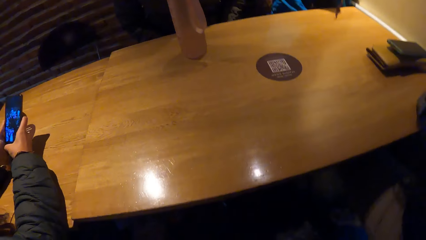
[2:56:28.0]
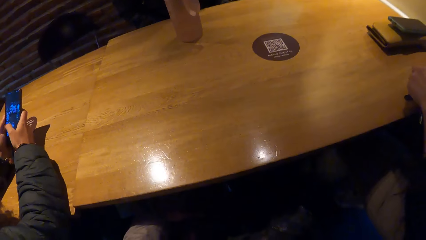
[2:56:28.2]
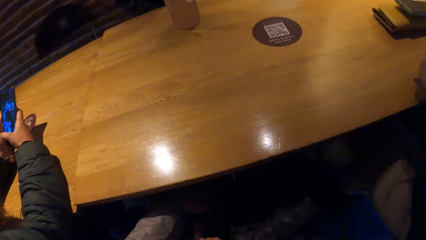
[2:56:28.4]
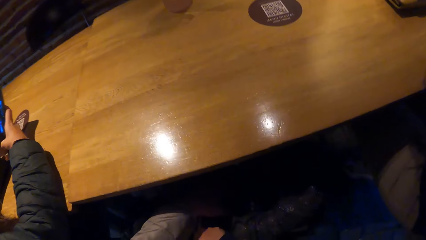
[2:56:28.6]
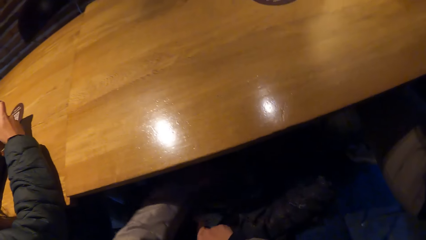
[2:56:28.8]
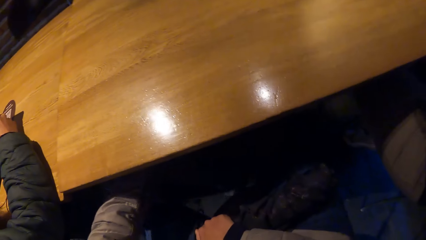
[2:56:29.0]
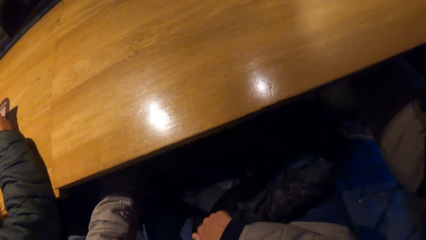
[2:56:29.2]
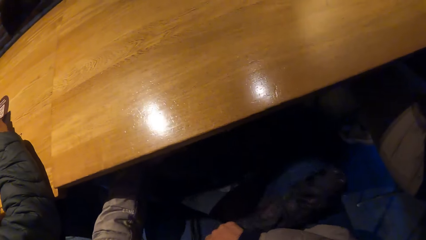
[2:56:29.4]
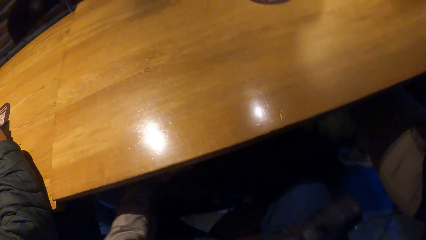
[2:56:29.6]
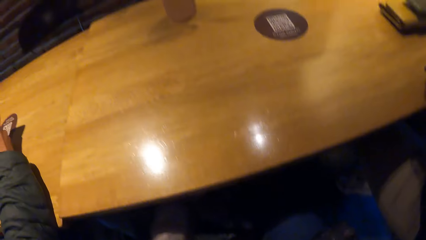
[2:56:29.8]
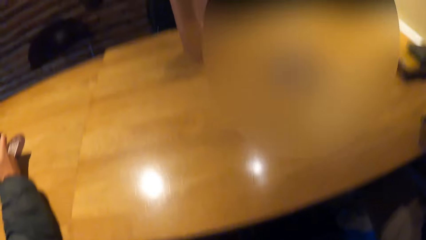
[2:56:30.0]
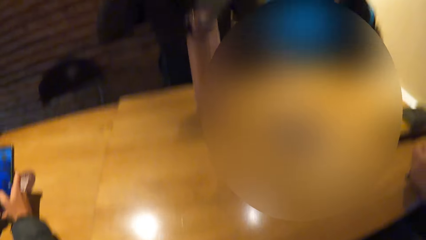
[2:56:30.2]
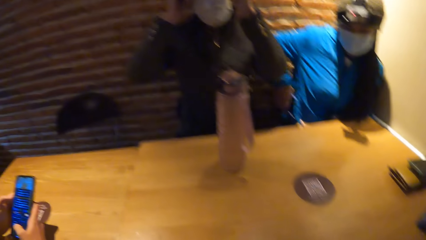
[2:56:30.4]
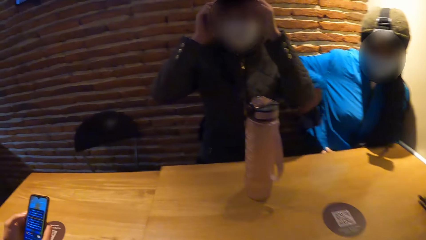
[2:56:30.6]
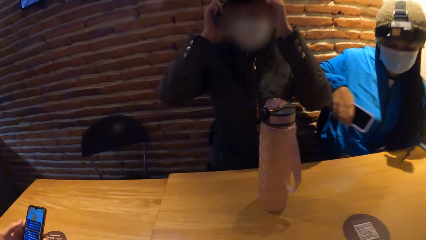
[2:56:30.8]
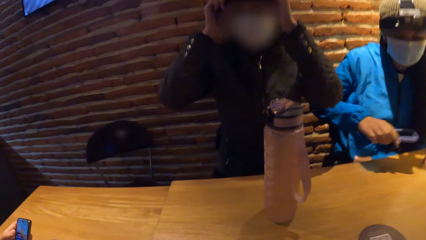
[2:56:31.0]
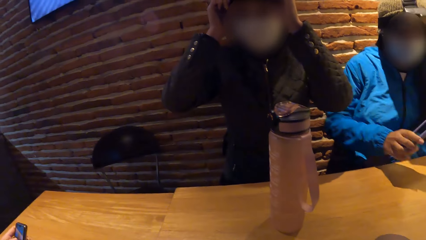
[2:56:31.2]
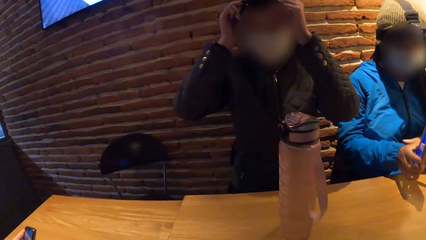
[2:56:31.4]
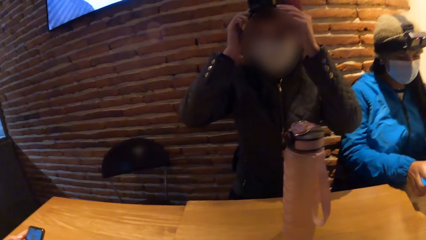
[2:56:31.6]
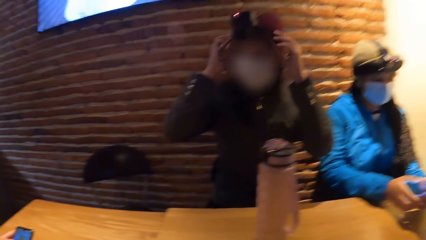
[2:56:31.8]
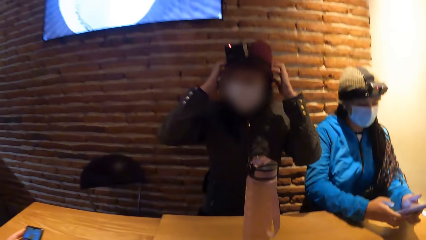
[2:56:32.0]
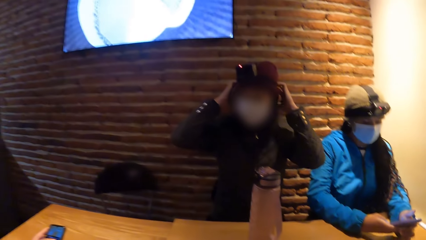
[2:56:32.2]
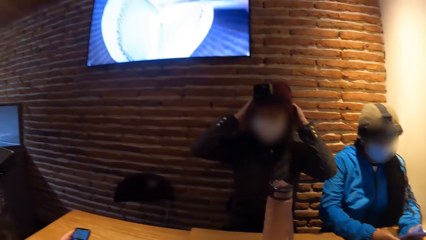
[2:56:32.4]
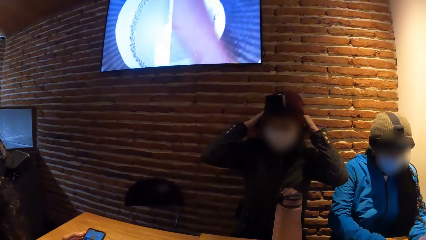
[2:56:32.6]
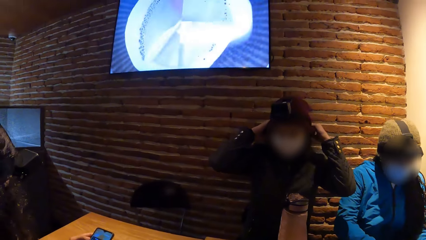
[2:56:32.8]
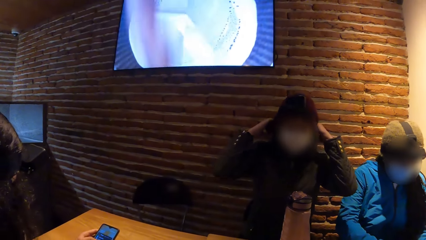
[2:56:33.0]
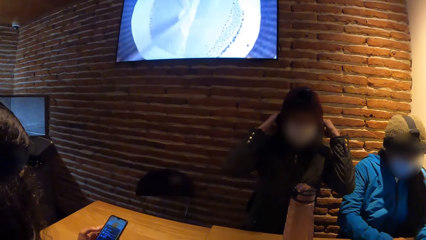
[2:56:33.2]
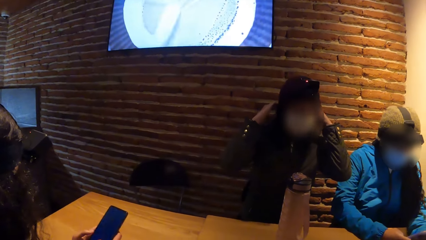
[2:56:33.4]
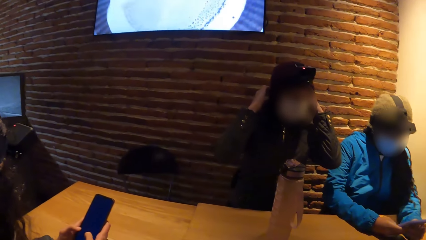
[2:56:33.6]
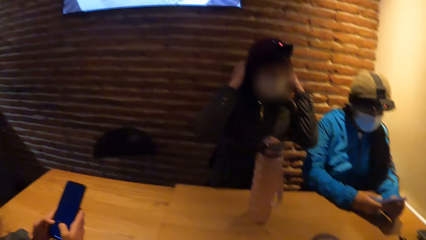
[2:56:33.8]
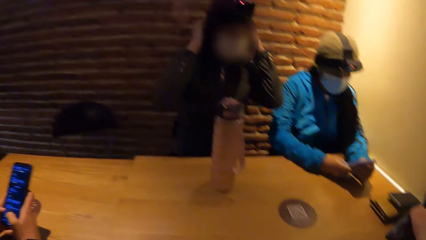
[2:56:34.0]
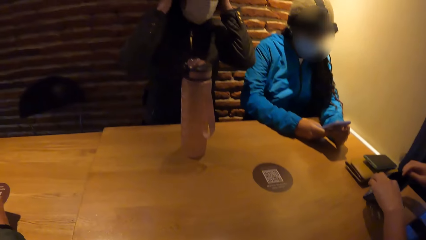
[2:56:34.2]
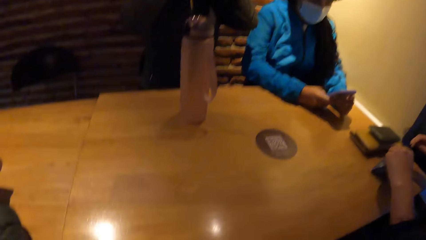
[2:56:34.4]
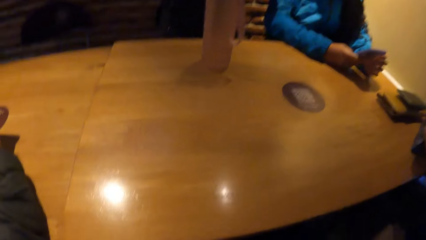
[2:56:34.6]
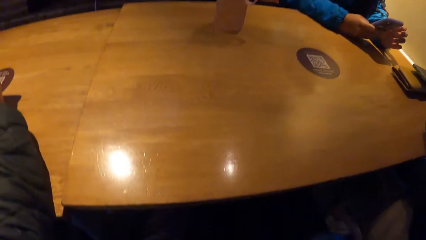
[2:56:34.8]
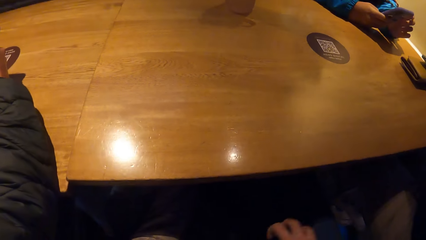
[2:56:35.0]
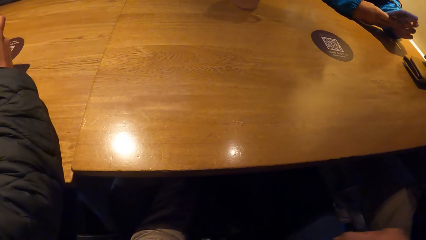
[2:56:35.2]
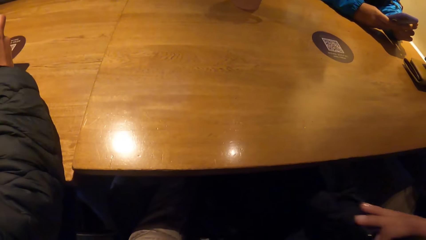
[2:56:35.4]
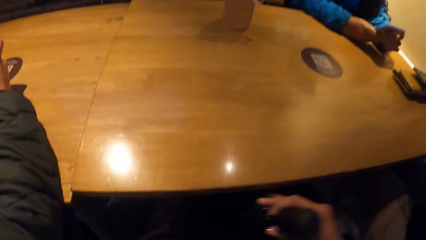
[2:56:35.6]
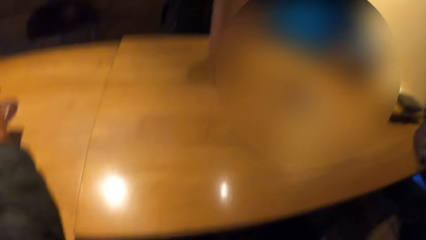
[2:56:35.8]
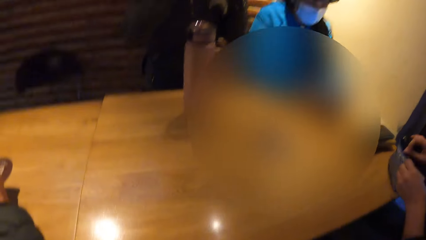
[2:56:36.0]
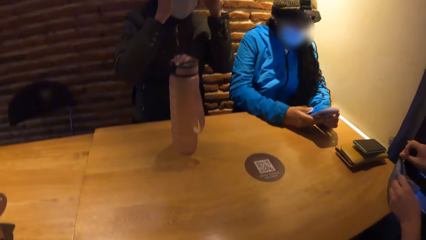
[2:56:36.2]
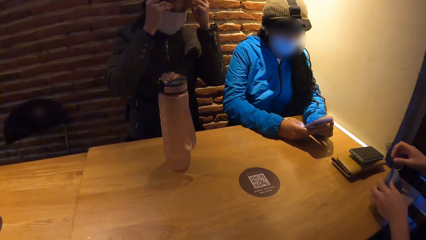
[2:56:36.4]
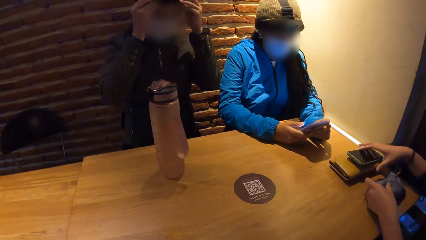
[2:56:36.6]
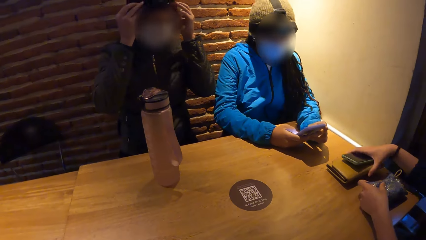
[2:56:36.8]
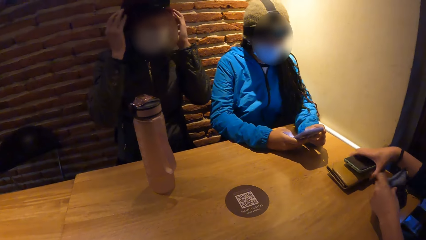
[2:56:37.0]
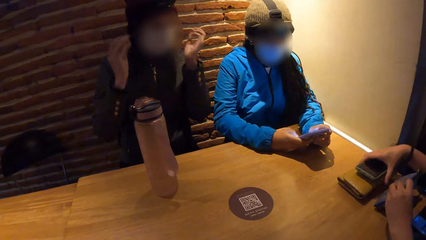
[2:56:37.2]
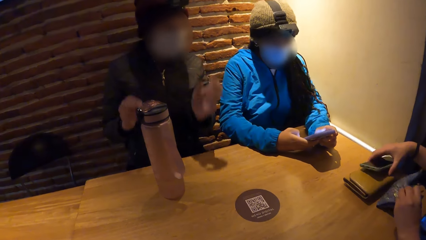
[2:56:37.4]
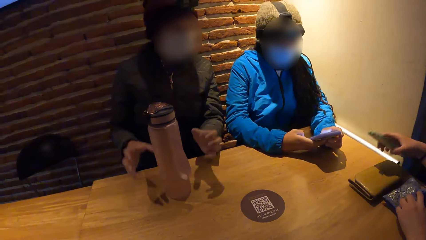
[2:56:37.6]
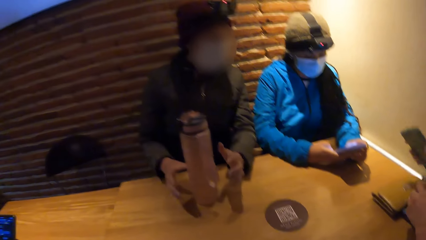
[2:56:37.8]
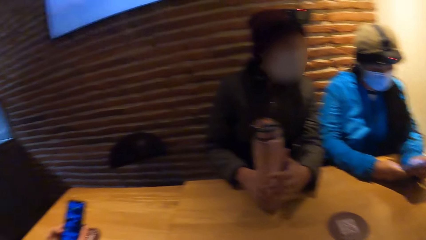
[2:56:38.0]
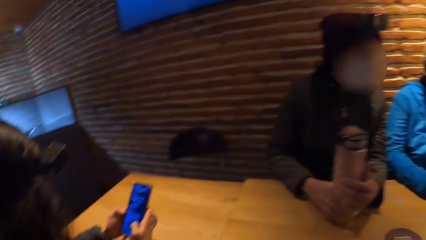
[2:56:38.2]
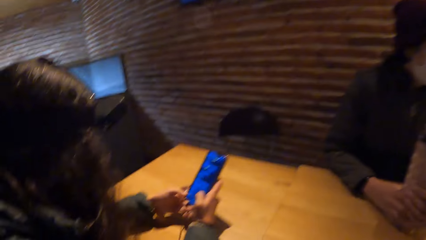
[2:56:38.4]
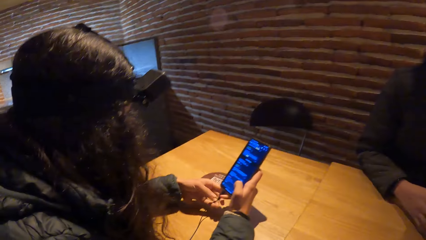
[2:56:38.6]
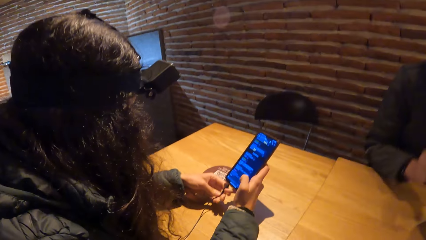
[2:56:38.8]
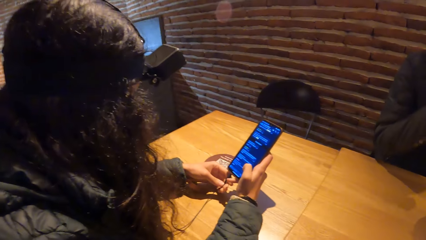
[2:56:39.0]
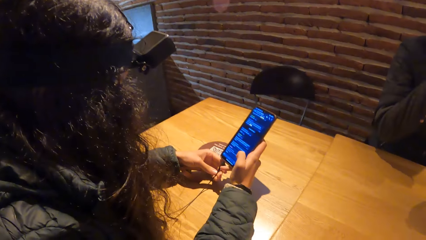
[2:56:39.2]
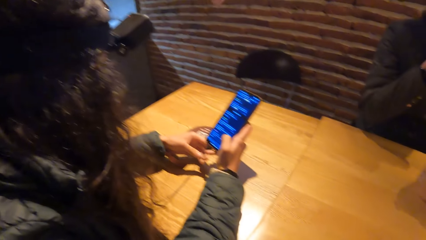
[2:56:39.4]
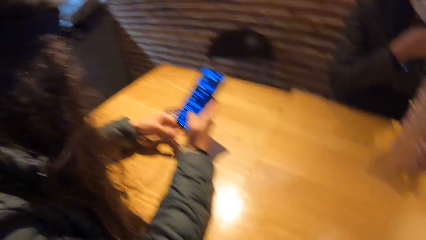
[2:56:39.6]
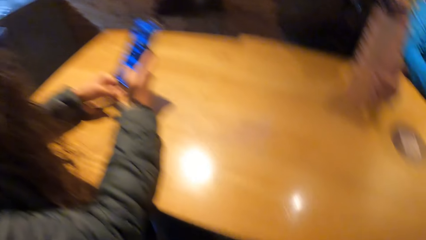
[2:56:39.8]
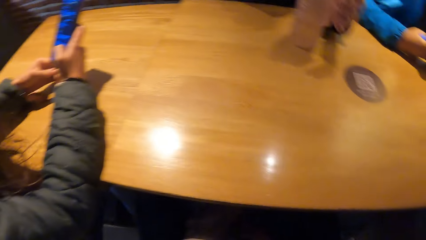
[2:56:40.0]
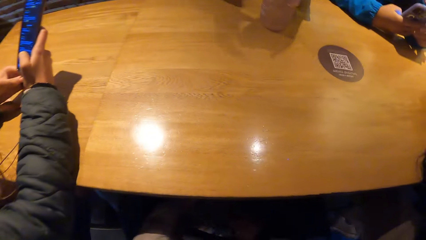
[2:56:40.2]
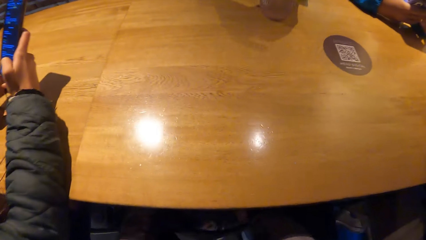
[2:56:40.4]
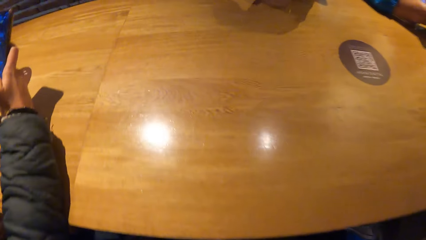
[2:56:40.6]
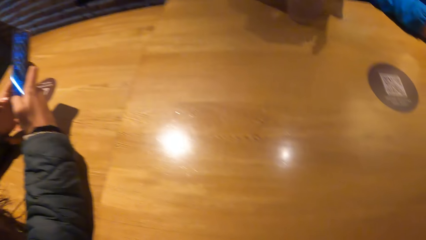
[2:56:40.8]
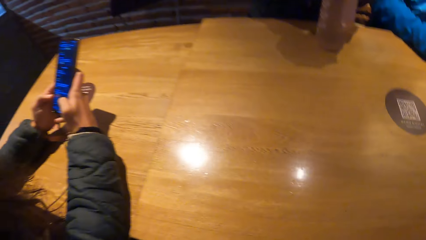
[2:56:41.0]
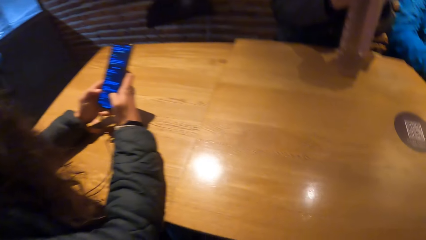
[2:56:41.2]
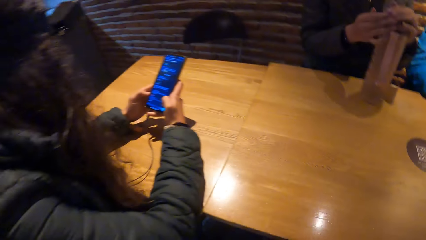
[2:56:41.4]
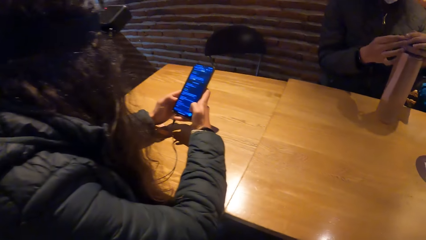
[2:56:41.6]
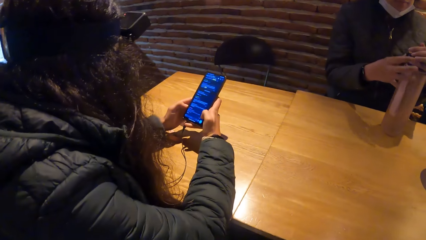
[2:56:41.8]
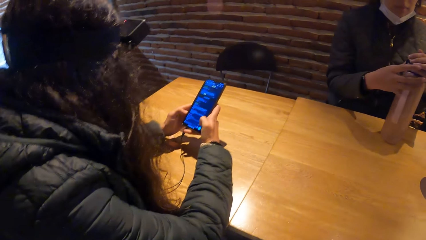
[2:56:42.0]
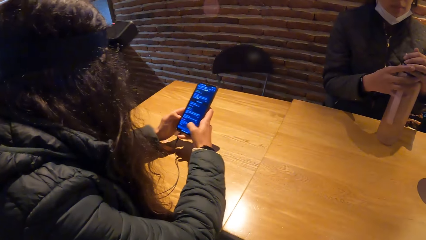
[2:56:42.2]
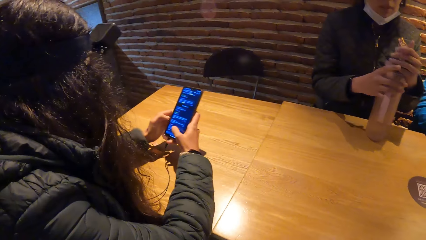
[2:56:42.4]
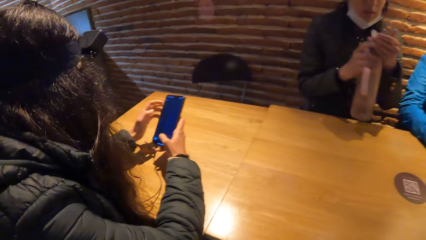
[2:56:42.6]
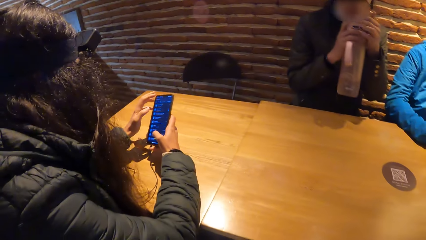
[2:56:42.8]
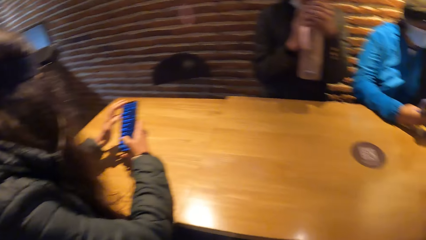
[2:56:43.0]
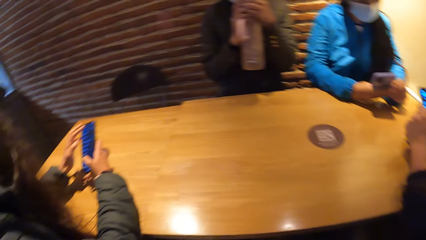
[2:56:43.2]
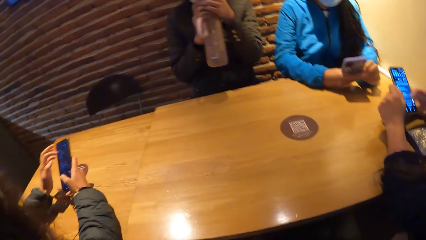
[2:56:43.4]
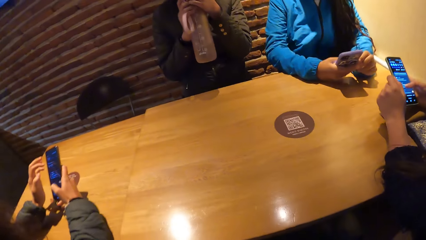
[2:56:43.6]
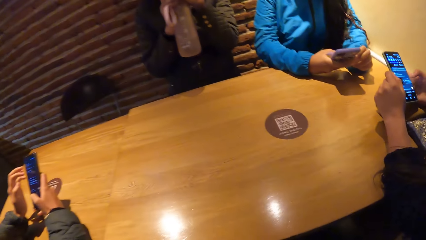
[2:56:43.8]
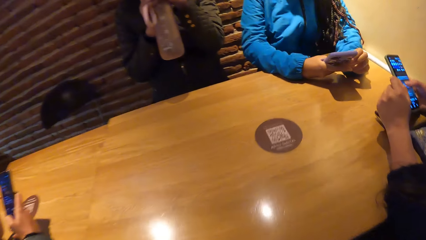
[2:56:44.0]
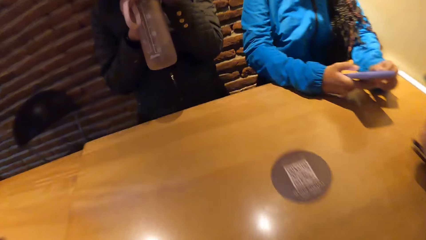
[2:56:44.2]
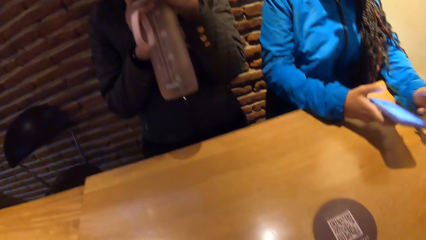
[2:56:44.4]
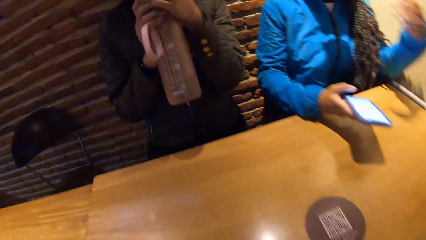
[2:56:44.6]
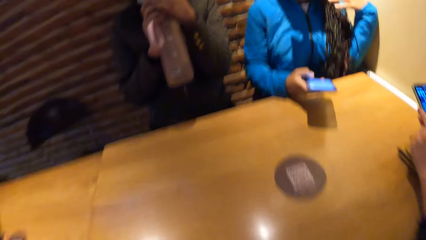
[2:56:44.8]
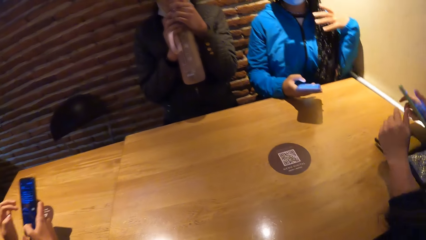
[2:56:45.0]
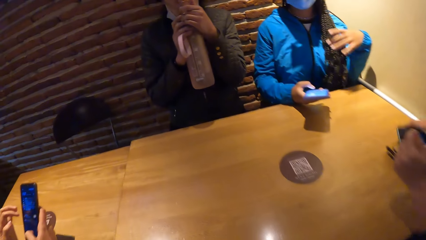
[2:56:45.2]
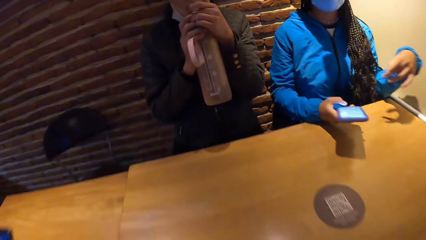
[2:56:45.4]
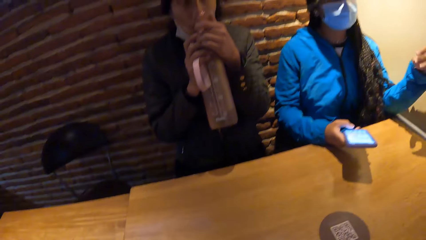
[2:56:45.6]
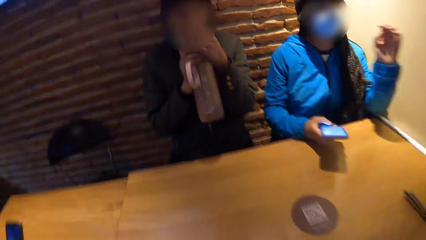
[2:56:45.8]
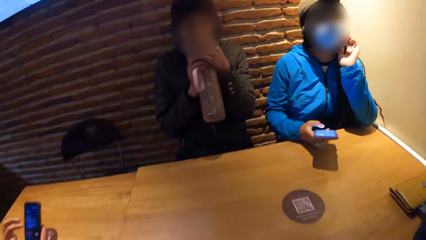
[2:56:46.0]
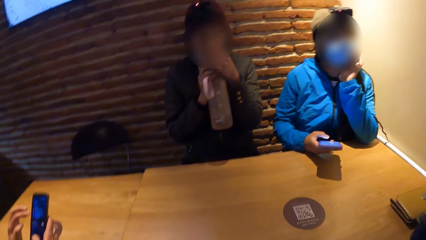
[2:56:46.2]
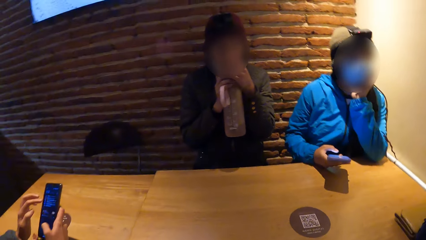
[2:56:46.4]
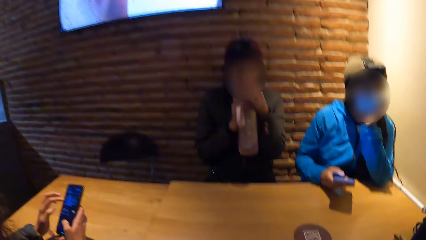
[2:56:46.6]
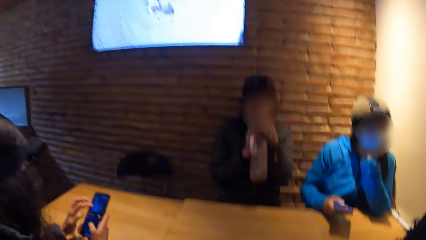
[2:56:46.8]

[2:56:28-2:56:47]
A woman presses a phone with both hands. The camera wearer opens the backpack on the floor with both hands. Another woman removes a phone in the pocket. A third woman touches her camera with both hands. The second woman presses a phone with both hands. The first woman touches her head. A fourth woman opens a purse on the table with both hands. She holds a phone and picks up the phone on the purse on the table with her right hand. The third woman holds the water bottle on the table with both hands. The first woman touches an earpiece with her left hand. The third woman opens the water bottle with her left hand. The first woman presses the phone with both hands. The fourth woman dials the phone. The second woman removes her left hand from the phone. The third woman drinks water from the water bottle in both hands. The second woman touches her hair with her left hand.
